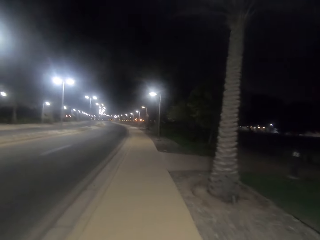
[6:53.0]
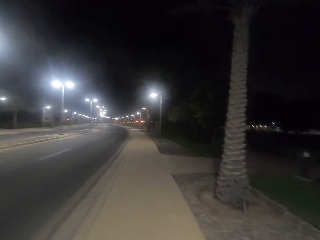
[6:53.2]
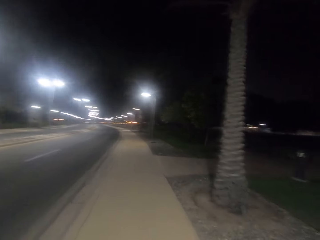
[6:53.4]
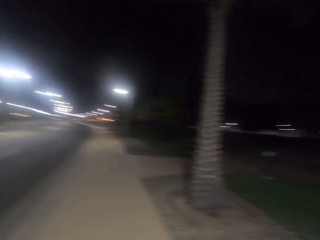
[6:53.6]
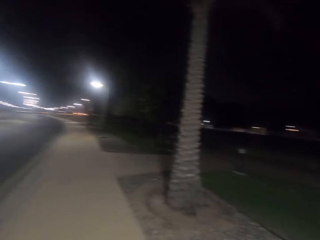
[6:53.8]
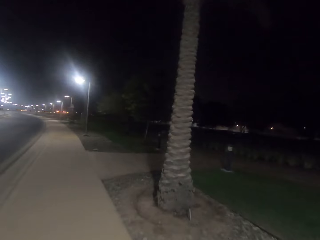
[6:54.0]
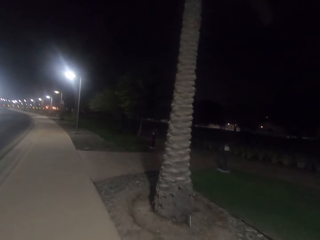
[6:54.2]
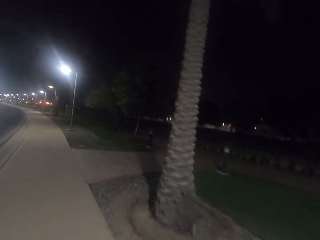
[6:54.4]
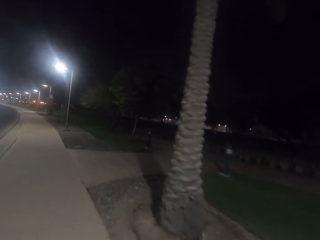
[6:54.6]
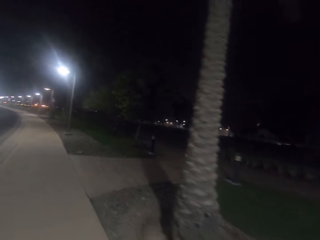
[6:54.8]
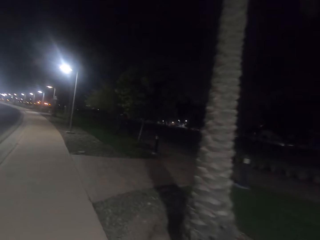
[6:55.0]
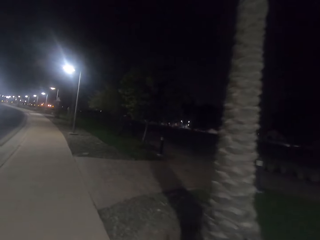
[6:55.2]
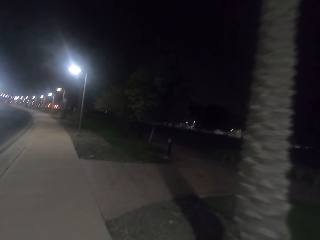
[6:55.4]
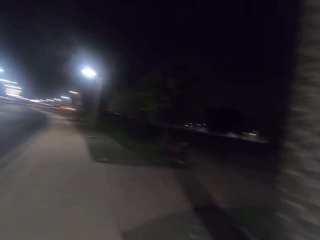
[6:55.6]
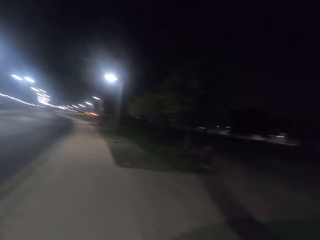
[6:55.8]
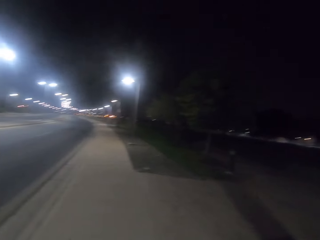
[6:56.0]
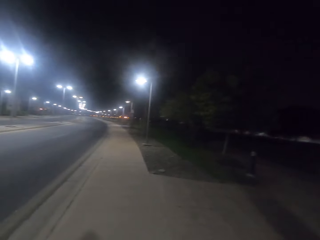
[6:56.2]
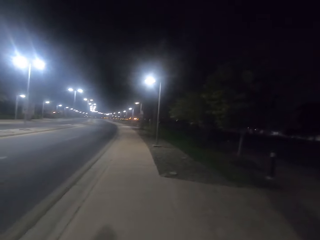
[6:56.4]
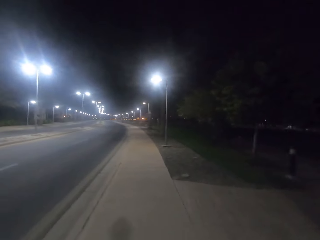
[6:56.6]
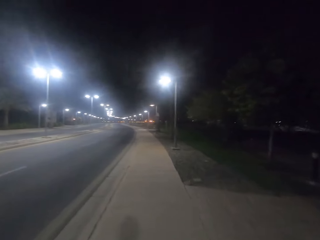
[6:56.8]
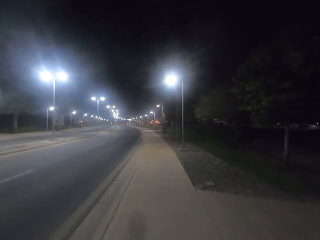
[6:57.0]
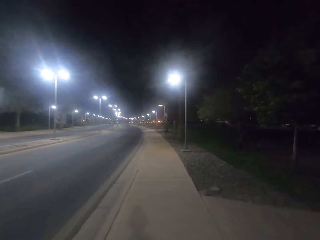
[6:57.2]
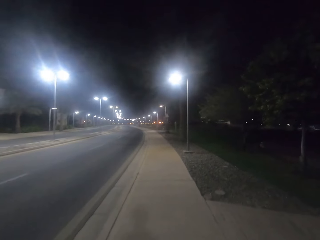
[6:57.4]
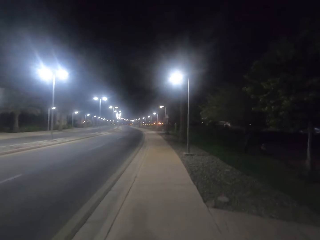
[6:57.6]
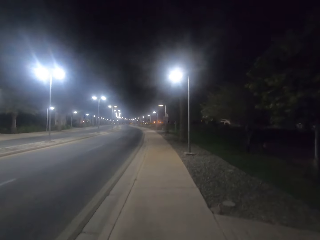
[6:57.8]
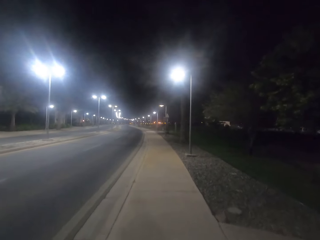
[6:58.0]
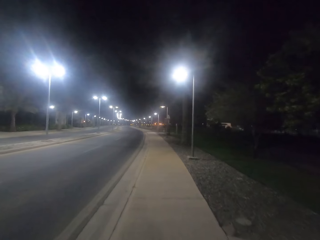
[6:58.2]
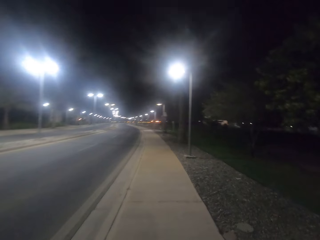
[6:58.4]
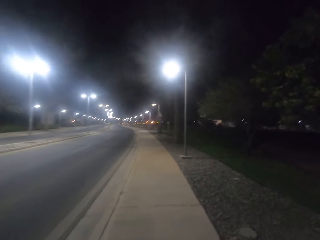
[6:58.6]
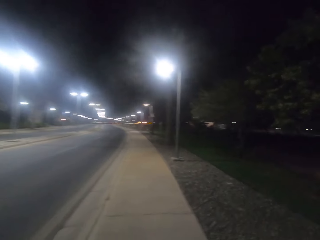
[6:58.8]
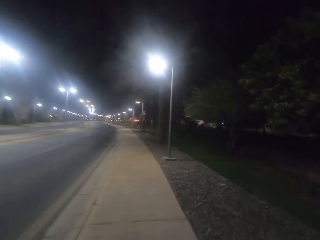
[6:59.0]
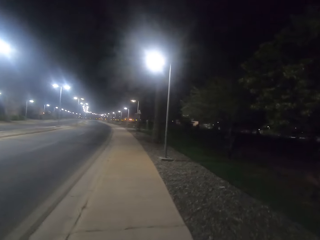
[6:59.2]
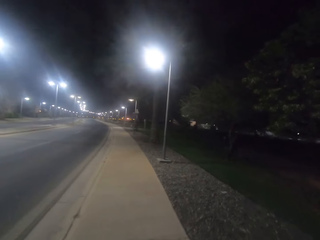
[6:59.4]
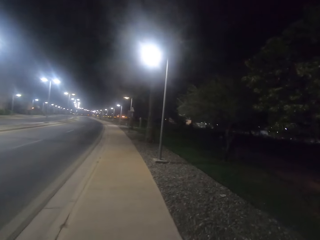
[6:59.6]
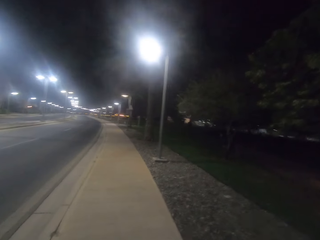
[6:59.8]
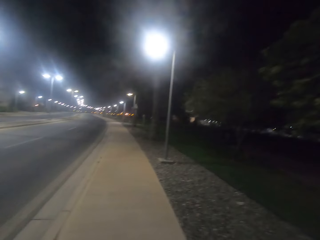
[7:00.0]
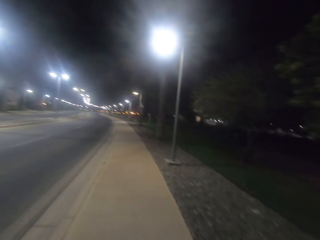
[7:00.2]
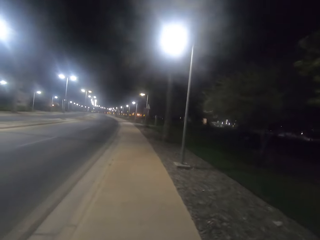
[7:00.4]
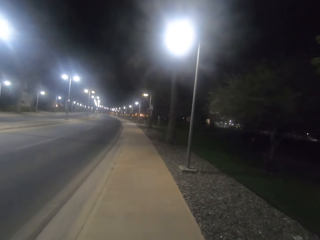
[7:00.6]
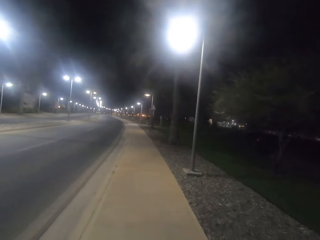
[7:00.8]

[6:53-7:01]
The camera wearer looks around the road. They walk along the road.

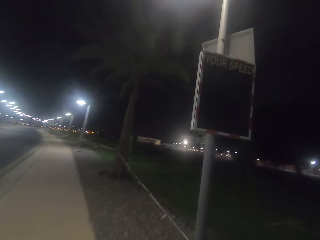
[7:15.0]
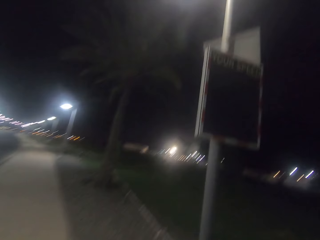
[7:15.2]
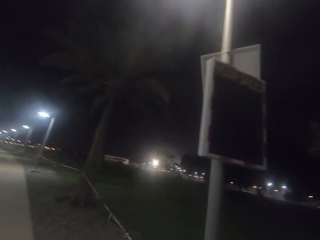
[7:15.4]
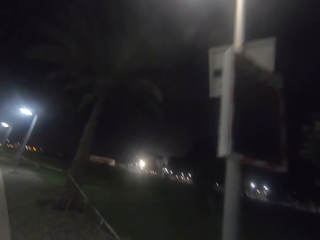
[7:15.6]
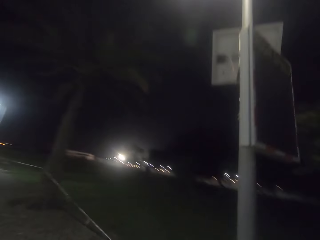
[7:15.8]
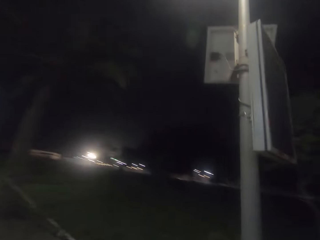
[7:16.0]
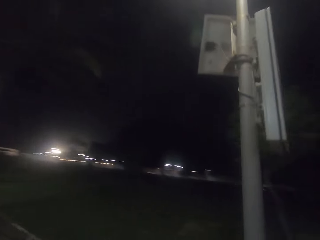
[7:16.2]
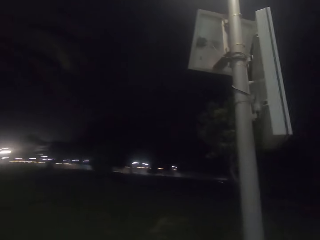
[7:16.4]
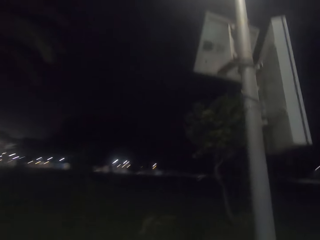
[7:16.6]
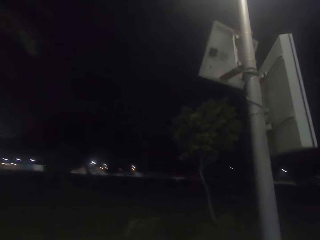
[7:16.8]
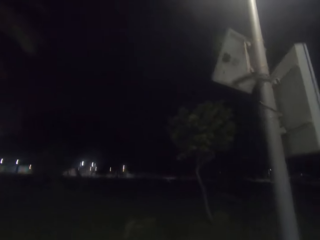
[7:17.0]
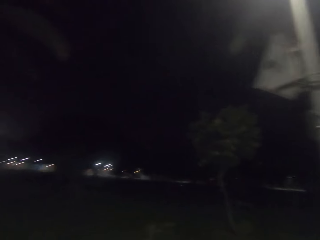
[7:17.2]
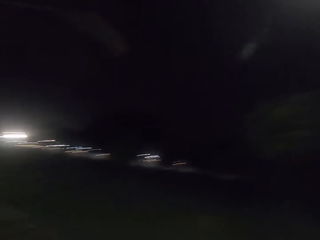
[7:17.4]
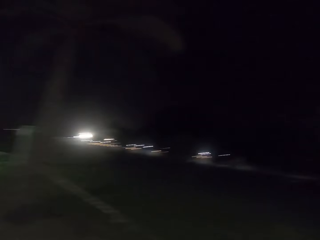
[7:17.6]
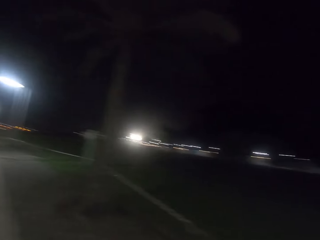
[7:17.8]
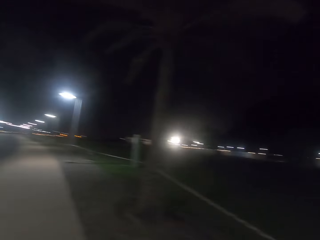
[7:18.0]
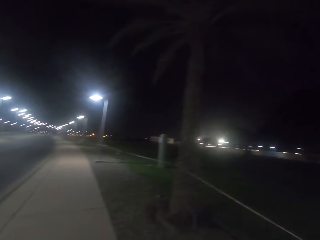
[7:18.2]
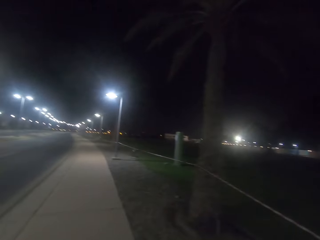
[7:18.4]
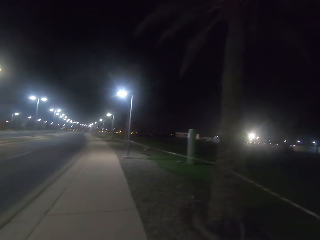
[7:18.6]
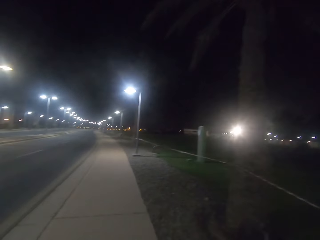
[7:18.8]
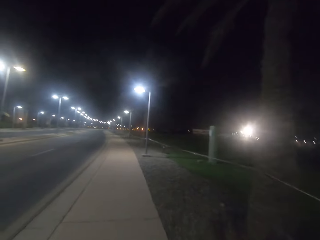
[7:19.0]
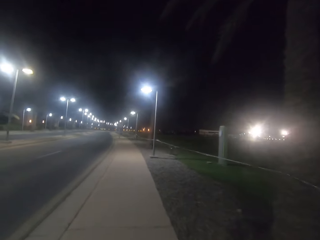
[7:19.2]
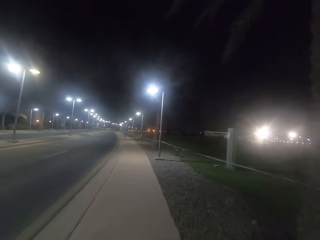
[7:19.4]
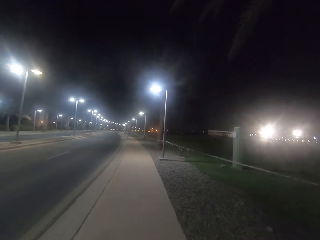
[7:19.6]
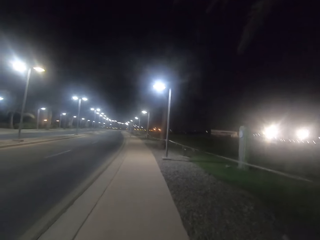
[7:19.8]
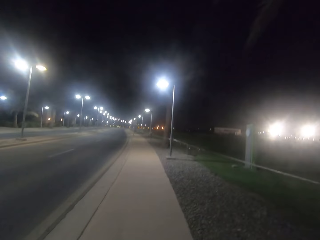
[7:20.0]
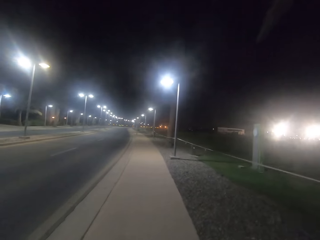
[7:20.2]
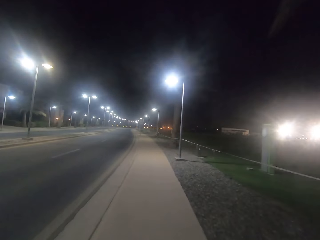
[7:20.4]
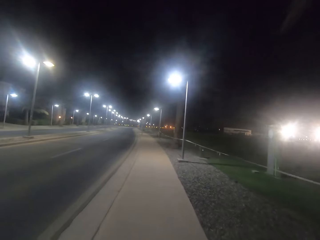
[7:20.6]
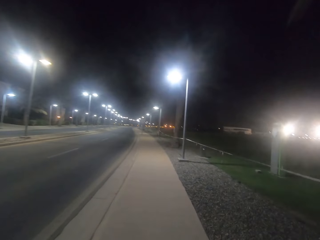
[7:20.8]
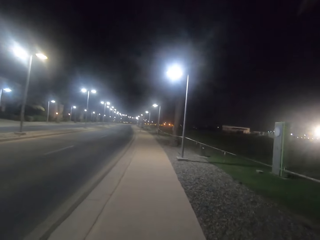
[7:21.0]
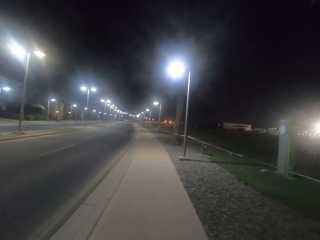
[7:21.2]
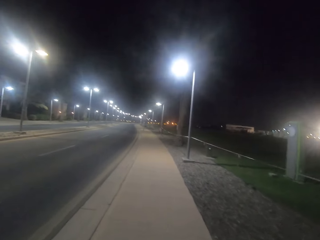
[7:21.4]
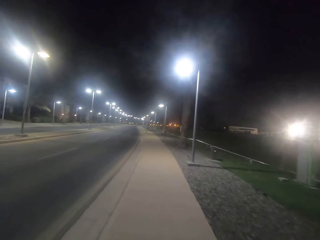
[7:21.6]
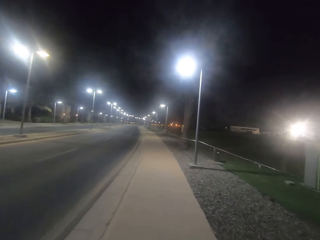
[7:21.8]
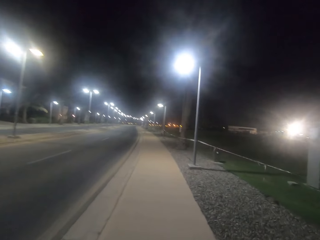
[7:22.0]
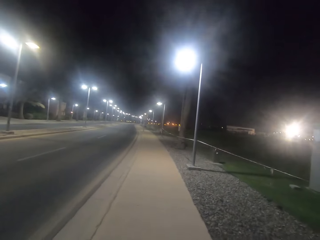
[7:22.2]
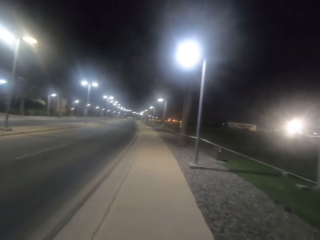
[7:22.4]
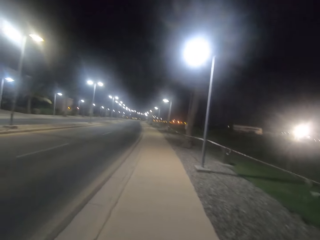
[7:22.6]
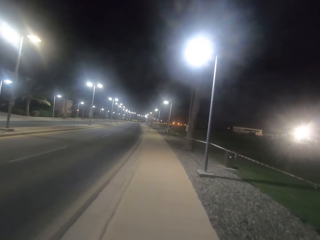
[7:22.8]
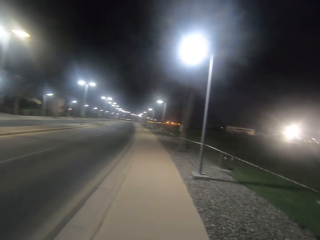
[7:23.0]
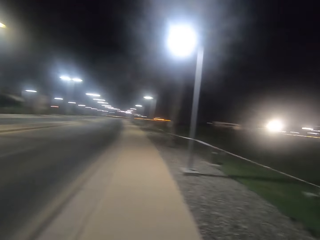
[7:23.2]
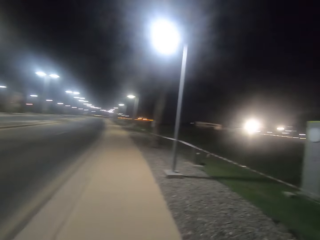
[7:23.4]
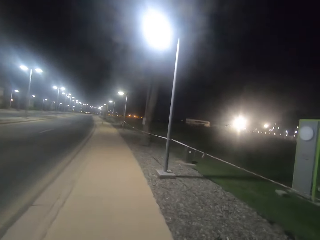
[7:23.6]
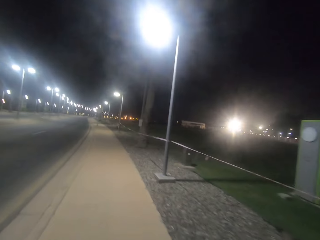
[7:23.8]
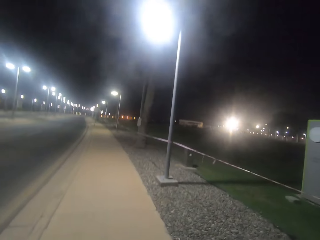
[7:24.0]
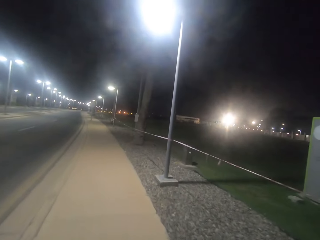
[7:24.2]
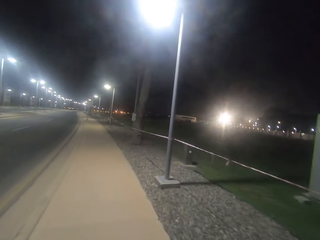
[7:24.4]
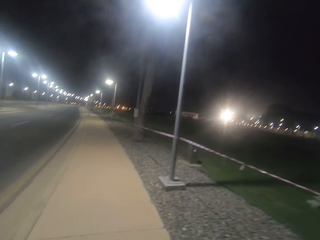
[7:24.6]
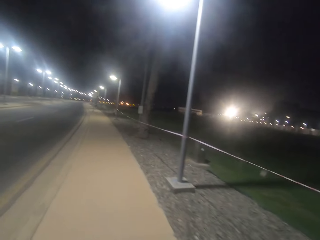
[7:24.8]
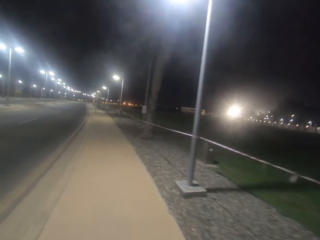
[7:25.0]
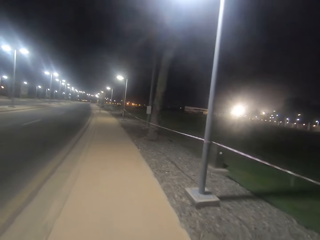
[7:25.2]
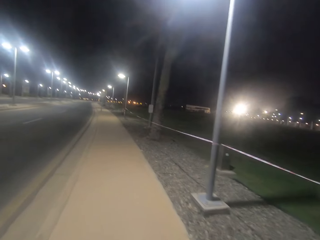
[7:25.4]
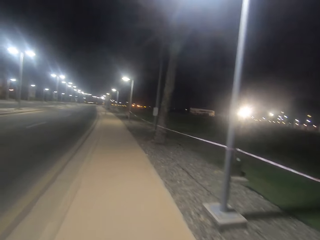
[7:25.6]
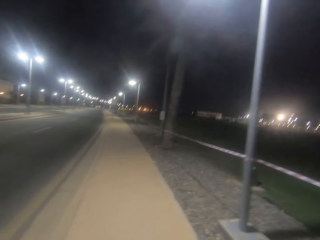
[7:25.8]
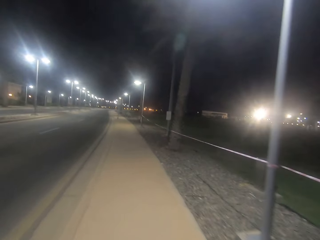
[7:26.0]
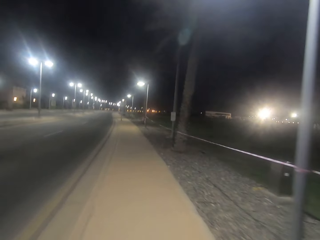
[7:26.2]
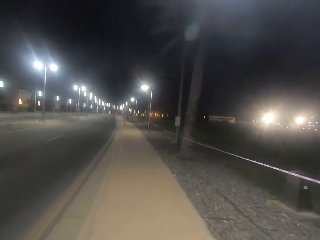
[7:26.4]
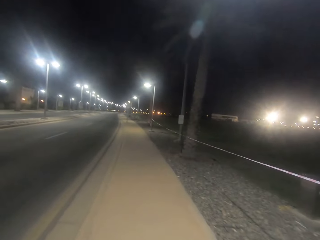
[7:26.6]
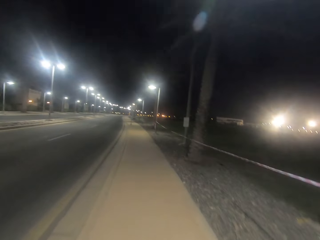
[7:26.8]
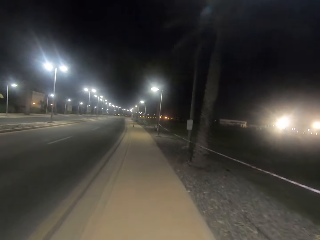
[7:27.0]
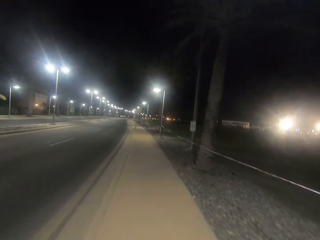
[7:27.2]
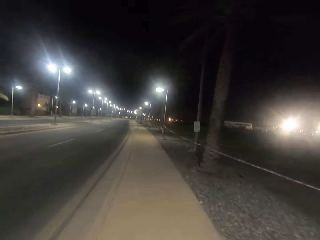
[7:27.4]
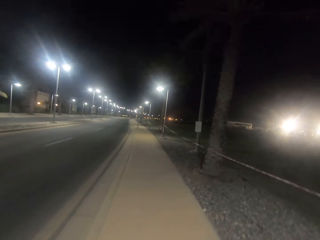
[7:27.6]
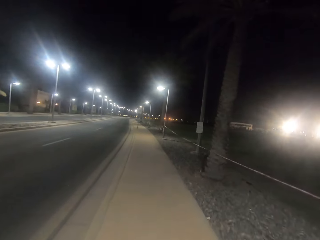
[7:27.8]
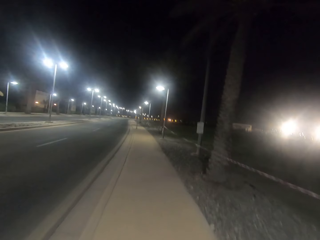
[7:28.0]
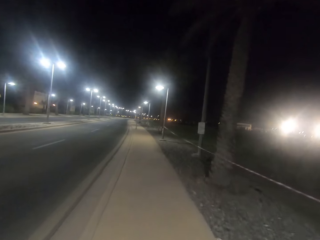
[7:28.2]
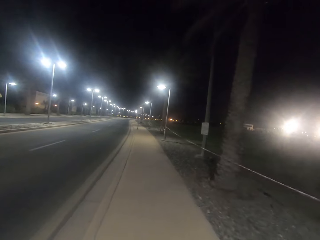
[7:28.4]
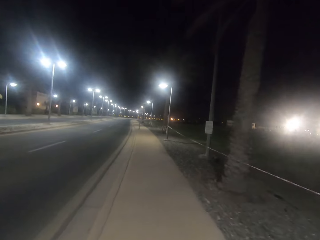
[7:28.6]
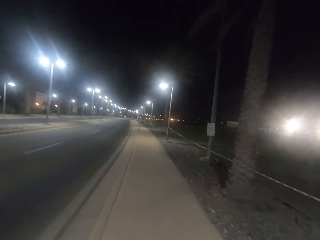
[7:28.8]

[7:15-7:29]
The camera wearer looks around the road. They walk on the pathway. They walk along the road.
